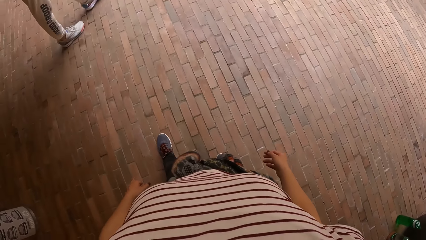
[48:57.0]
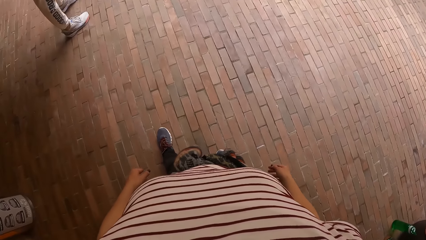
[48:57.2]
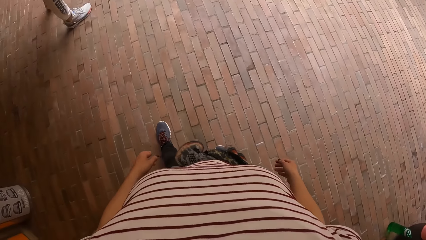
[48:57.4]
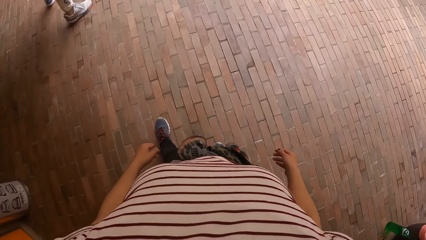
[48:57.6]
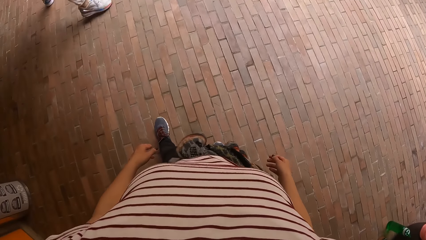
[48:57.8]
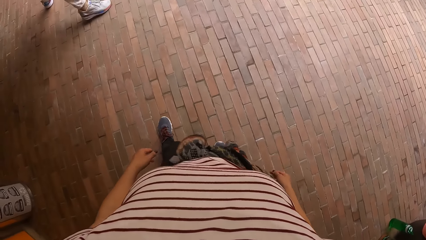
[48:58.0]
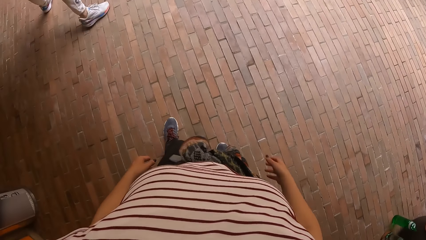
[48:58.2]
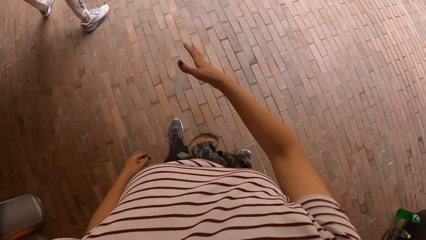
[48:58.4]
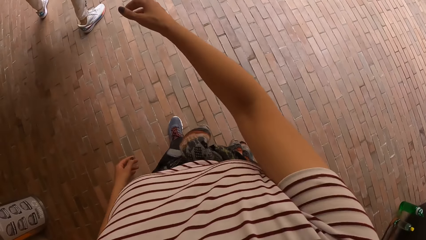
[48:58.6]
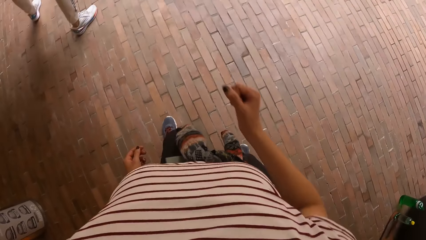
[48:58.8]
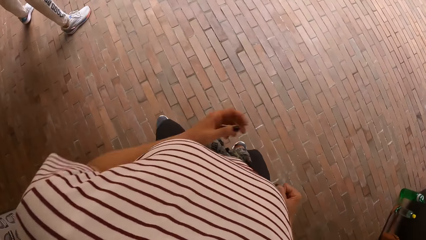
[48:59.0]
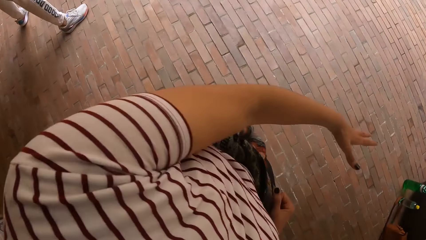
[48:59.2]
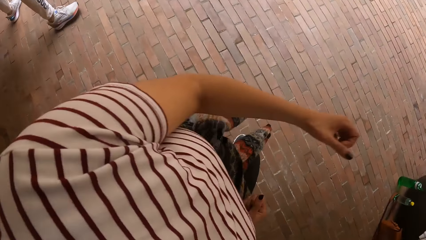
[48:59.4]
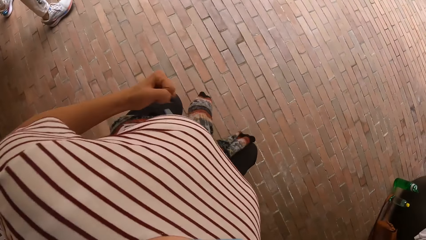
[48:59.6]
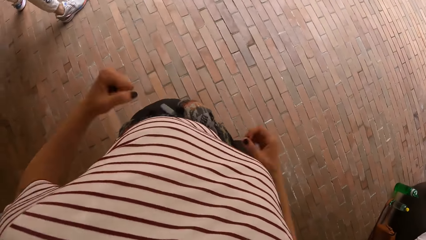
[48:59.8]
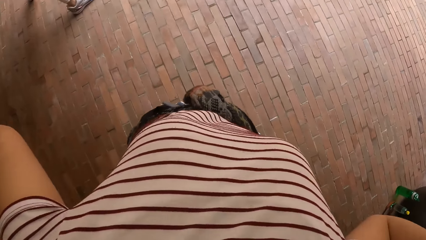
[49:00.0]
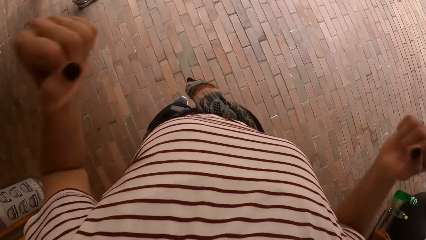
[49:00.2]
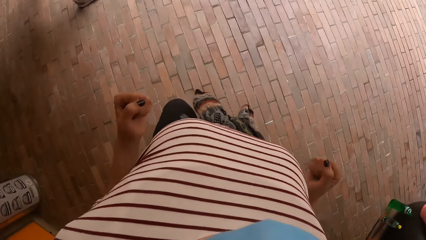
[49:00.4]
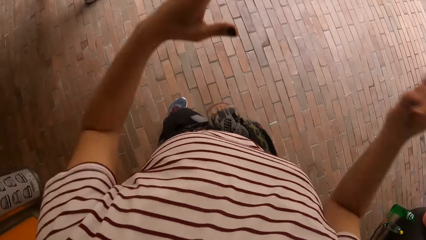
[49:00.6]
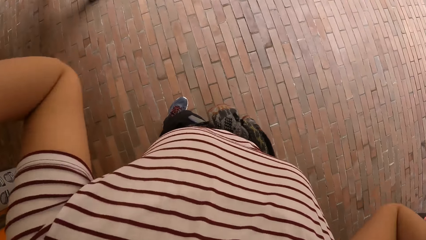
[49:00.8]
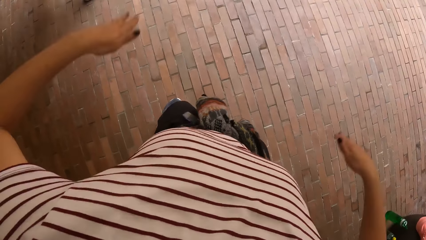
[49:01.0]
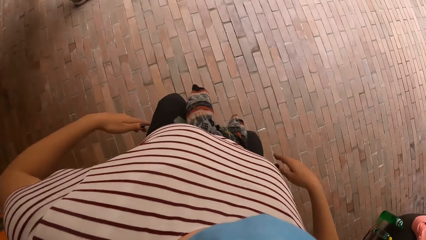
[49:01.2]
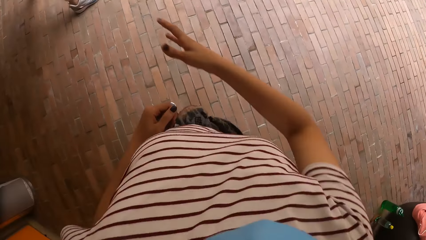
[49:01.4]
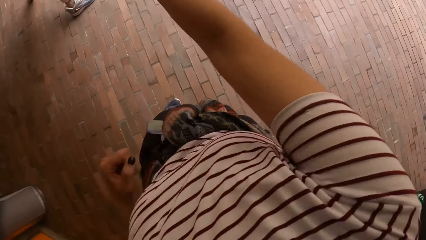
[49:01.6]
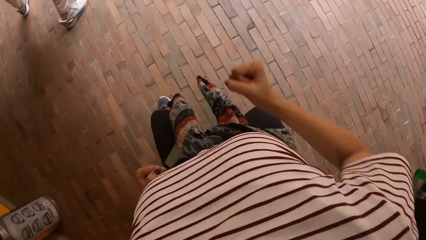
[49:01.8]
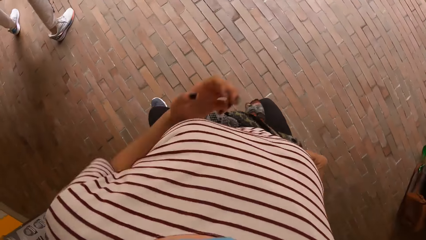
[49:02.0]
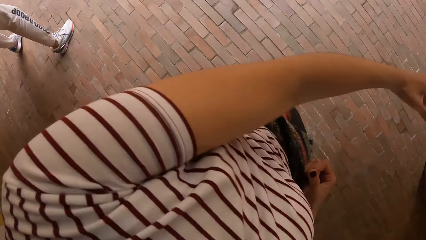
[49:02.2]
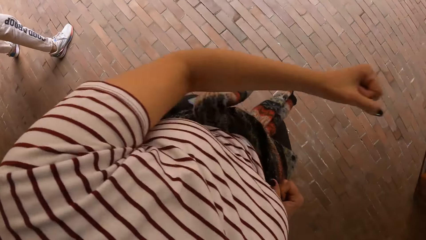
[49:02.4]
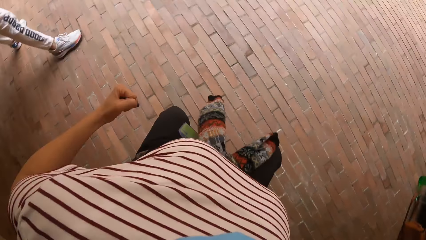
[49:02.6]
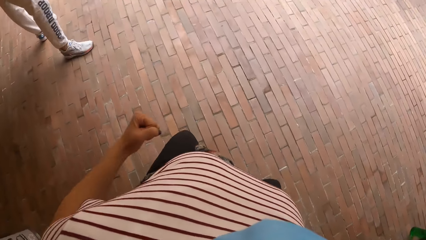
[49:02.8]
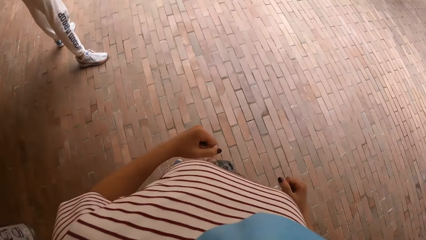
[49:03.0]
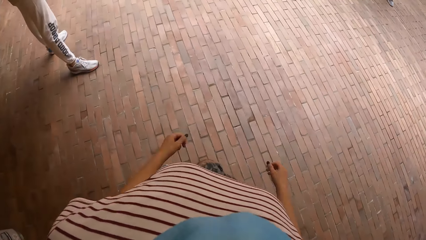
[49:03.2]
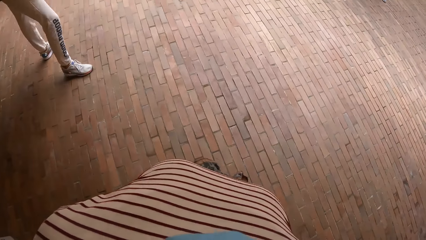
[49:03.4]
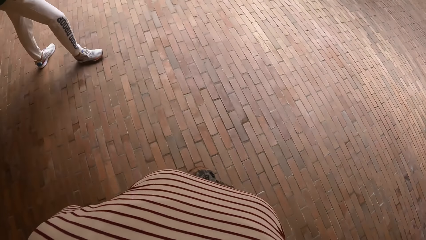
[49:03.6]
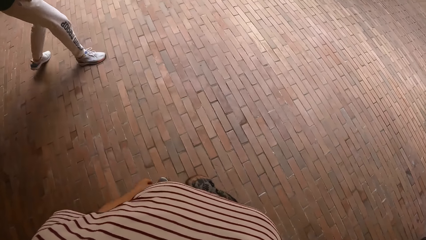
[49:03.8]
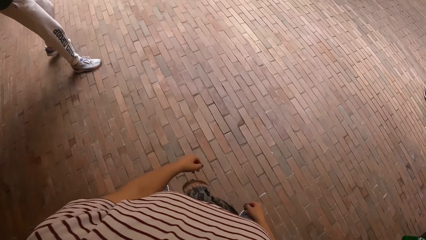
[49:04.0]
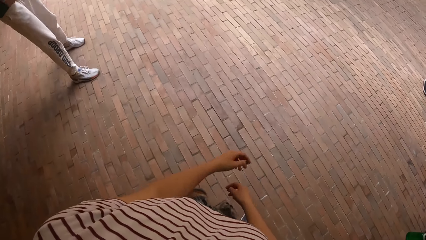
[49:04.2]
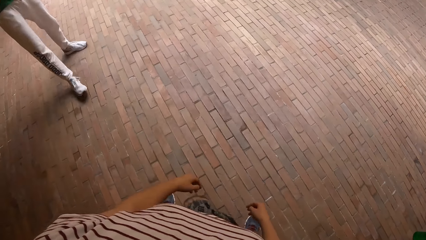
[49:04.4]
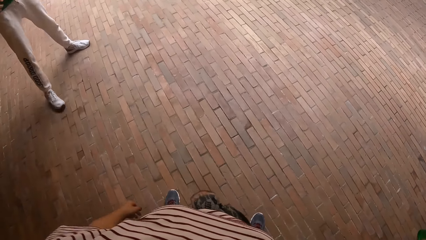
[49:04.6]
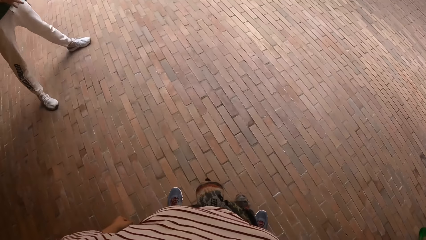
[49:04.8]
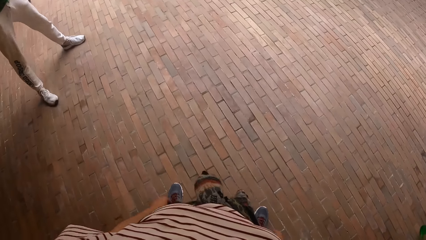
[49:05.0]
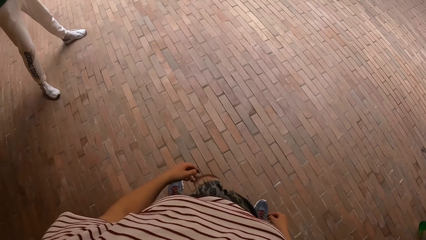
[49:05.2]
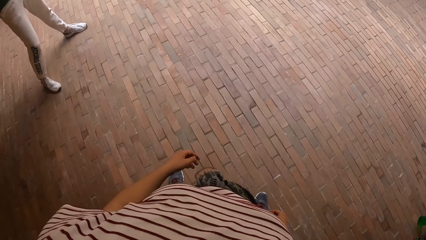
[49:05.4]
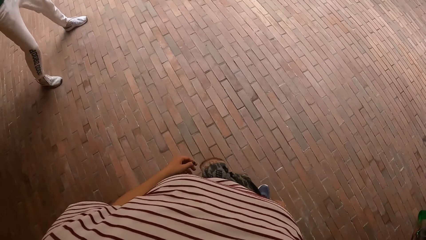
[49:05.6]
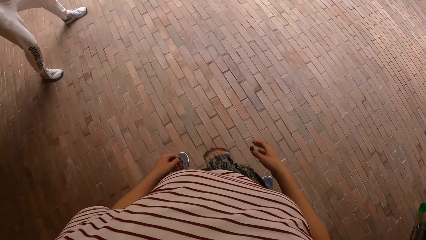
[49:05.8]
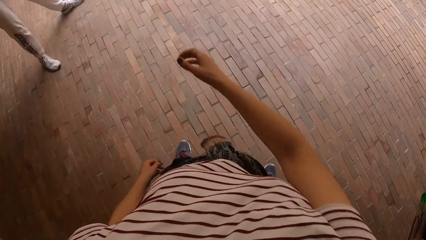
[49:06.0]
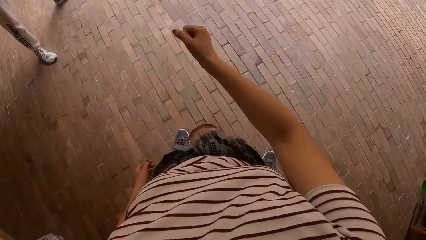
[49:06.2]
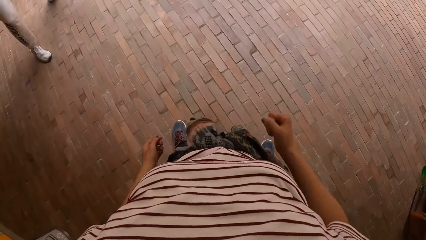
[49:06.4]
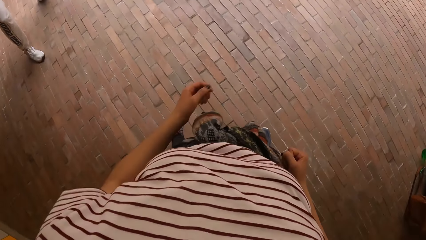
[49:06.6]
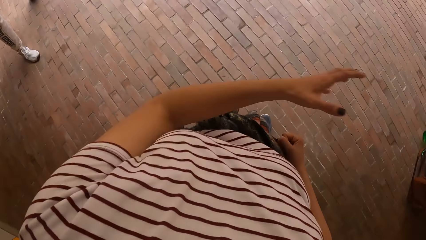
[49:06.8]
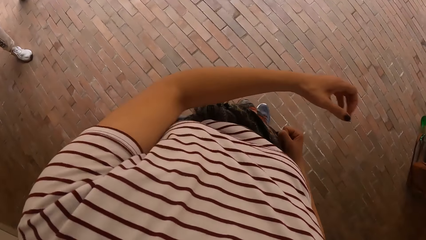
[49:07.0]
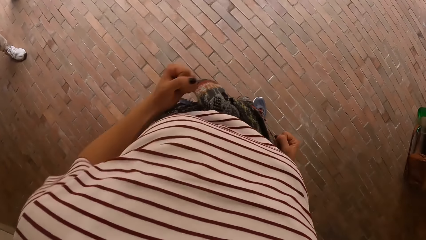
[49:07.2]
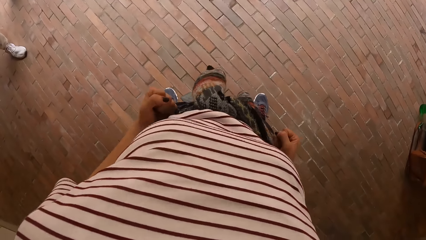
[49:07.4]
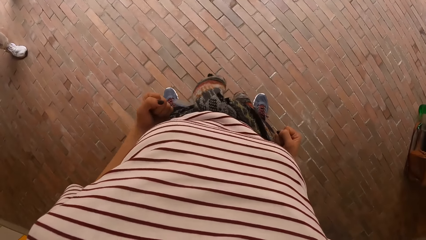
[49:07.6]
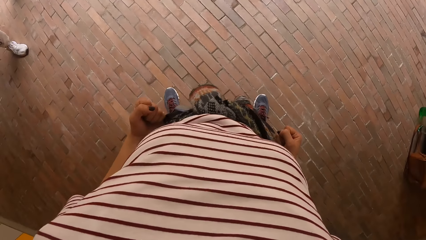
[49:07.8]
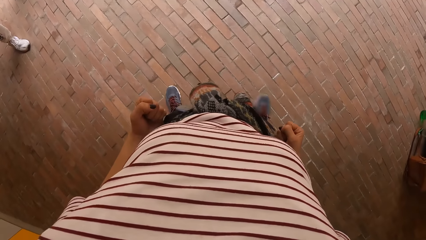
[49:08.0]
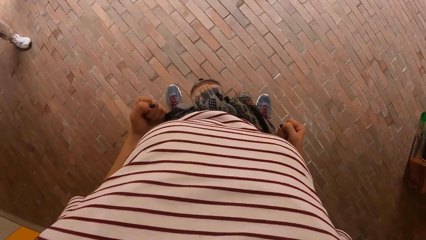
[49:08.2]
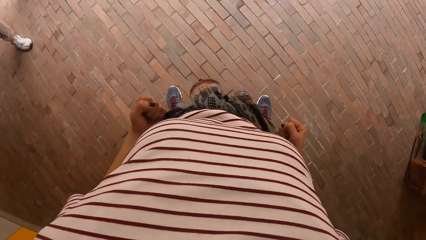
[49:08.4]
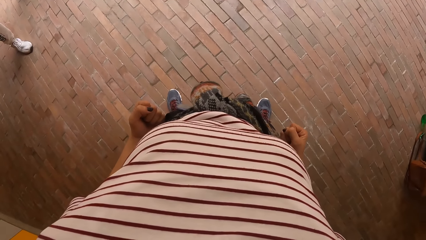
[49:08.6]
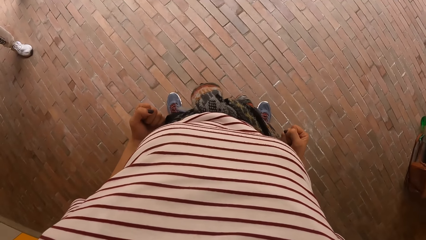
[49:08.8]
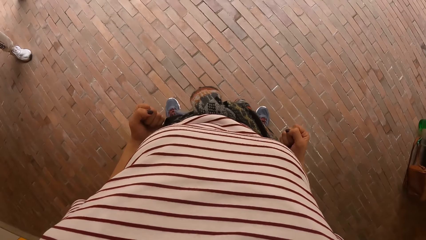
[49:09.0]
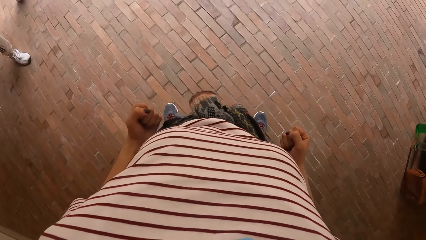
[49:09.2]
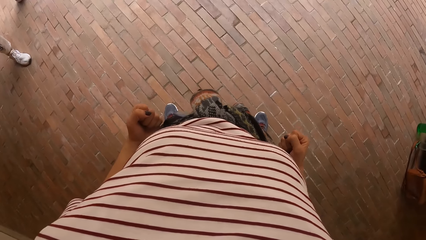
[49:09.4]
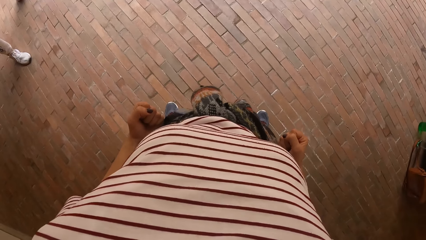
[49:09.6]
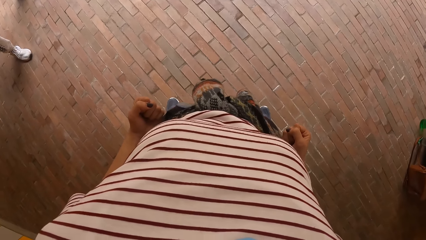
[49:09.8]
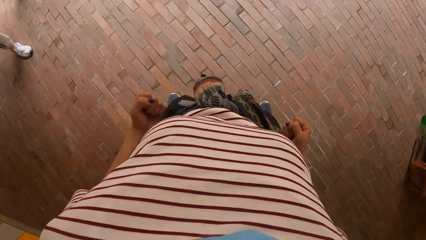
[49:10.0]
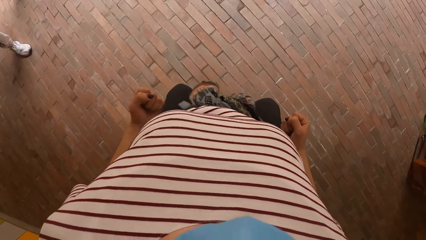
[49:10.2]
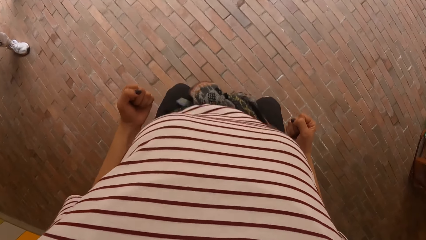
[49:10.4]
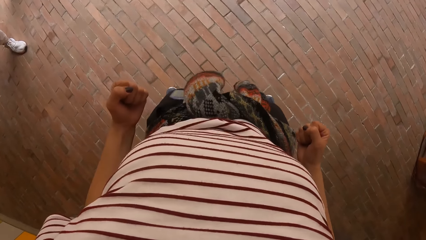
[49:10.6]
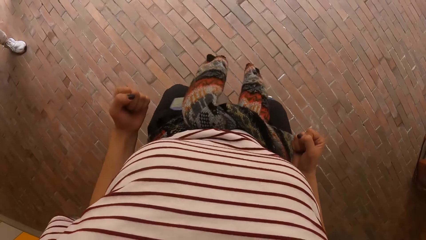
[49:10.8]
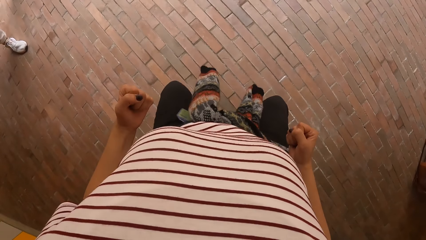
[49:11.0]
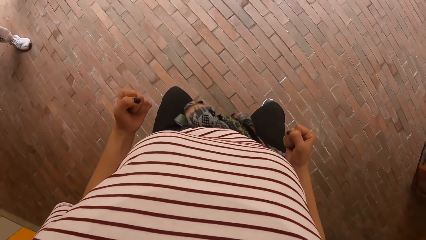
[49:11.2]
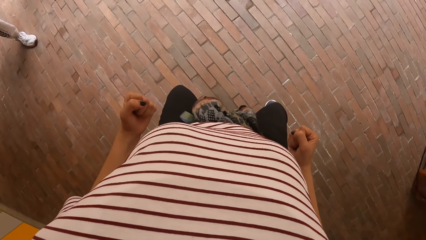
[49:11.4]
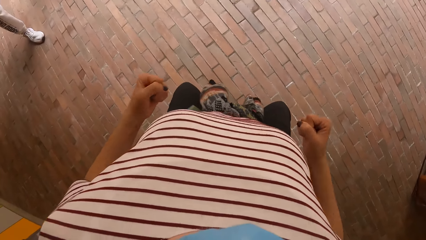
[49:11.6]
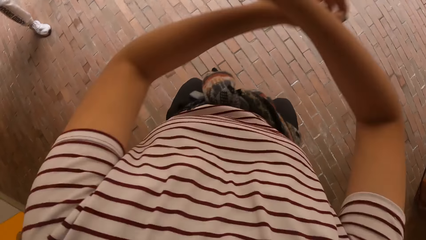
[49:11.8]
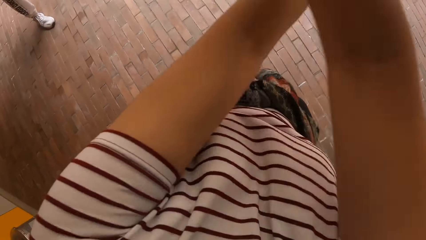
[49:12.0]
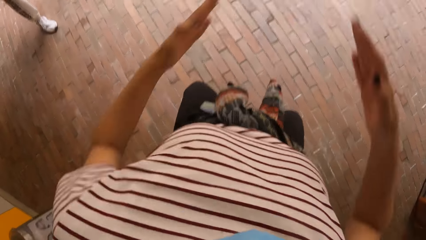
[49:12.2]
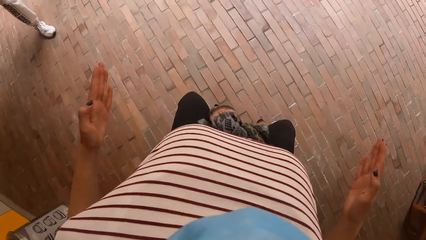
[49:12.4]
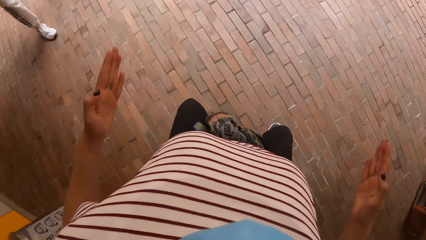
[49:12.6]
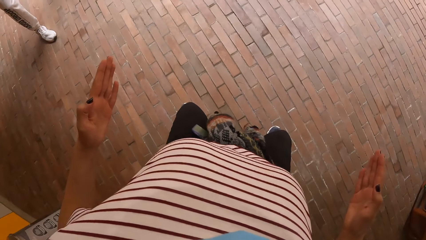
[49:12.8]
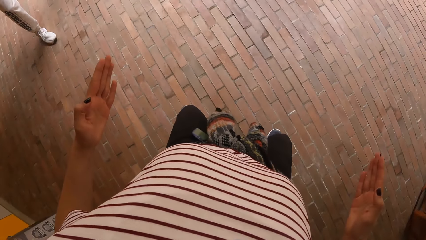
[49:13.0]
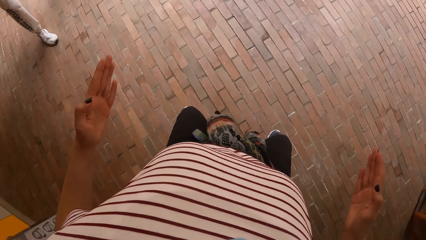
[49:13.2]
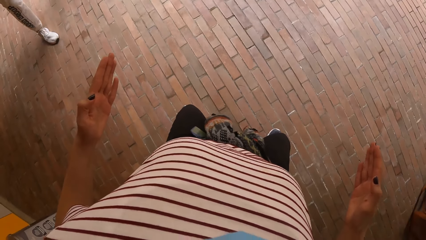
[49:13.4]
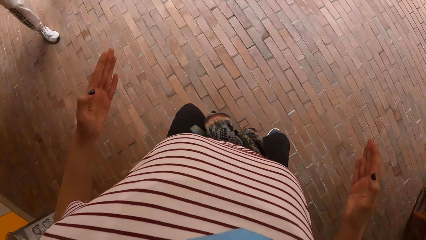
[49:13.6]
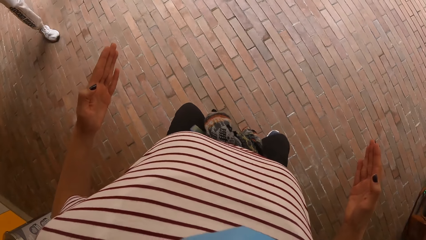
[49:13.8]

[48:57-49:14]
The camera wearer stretches her right hand. She pulls back her right hand. She stretches her left hand. She pulls back her left hand. She raises both hands. She drops both hands. She raises both hands. She drops both hands. She stretches her right hand. She pulls back her right hand. She stretches her left hand. She pulls back her left hand. She stretches her right hand. She pulls back her right hand. She stretches her left hand. She pulls back her left hand. She squats to the ground. She stretches both hands.
